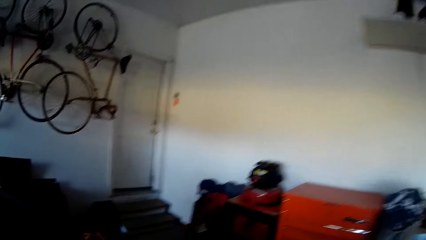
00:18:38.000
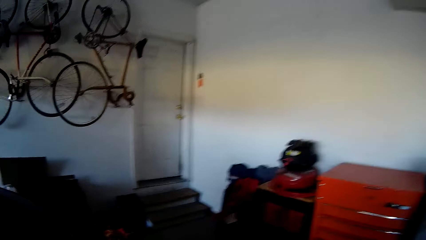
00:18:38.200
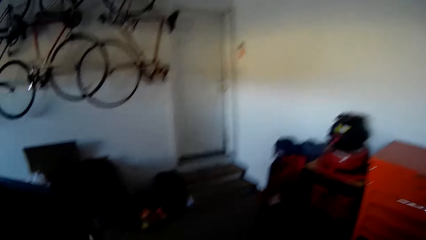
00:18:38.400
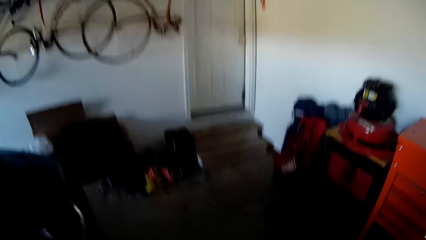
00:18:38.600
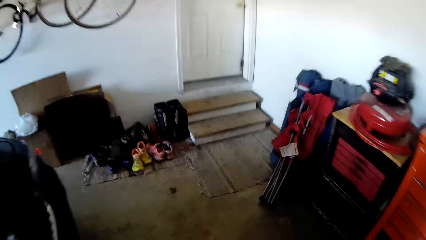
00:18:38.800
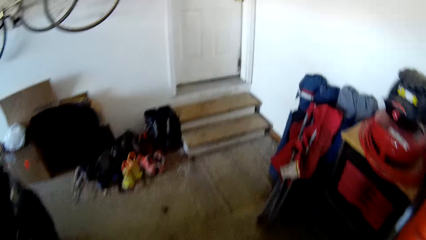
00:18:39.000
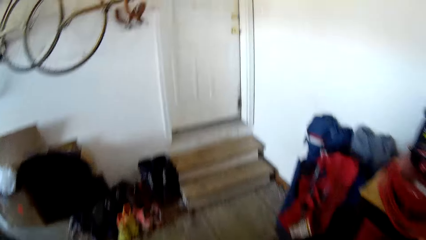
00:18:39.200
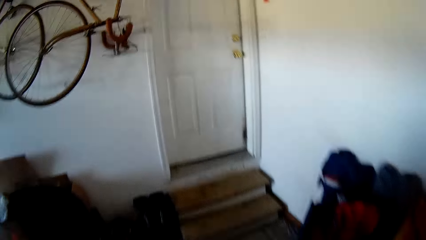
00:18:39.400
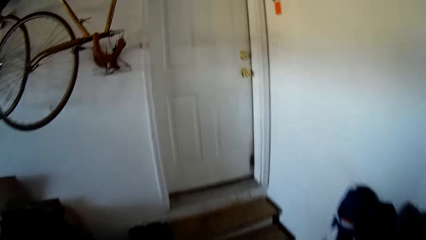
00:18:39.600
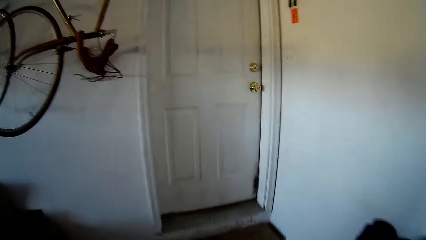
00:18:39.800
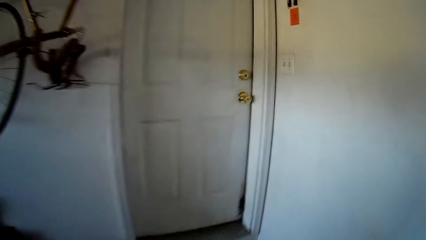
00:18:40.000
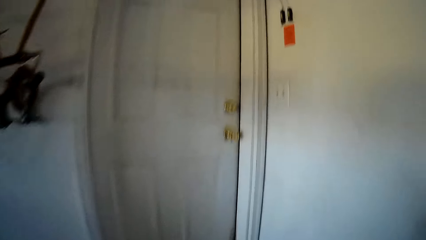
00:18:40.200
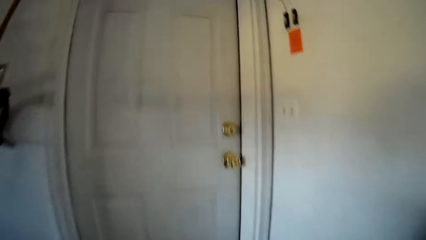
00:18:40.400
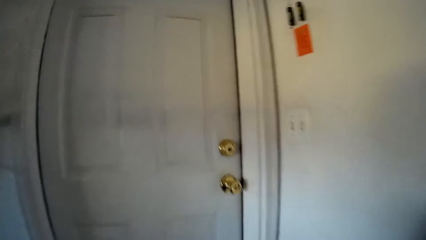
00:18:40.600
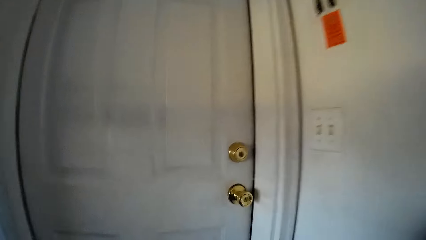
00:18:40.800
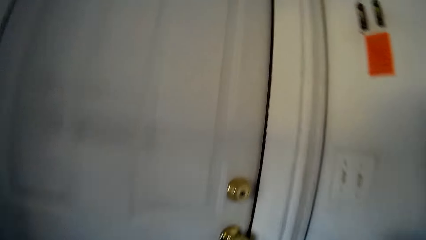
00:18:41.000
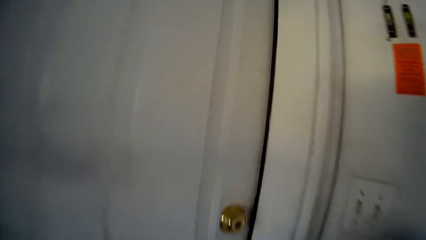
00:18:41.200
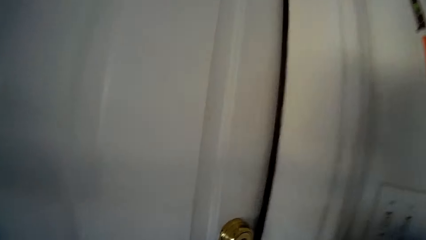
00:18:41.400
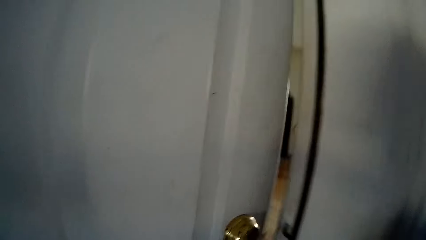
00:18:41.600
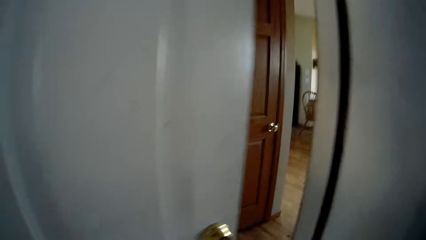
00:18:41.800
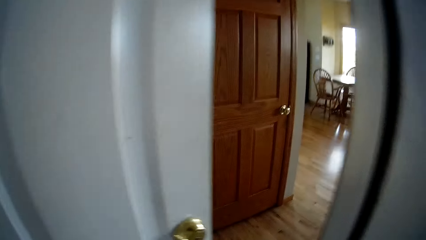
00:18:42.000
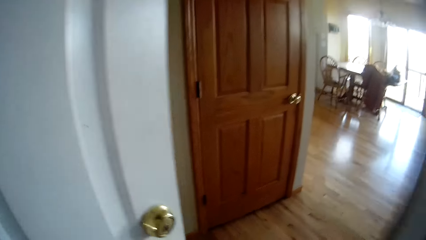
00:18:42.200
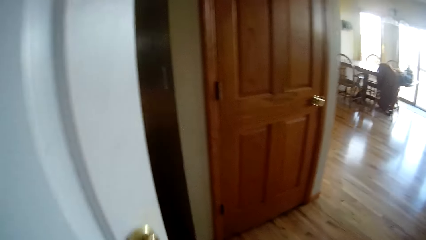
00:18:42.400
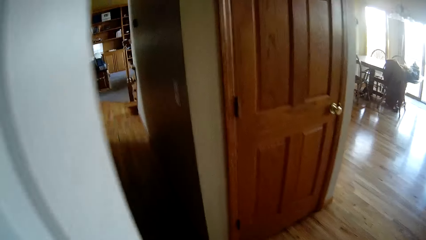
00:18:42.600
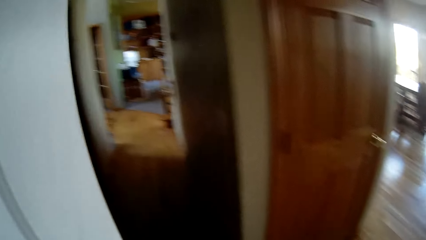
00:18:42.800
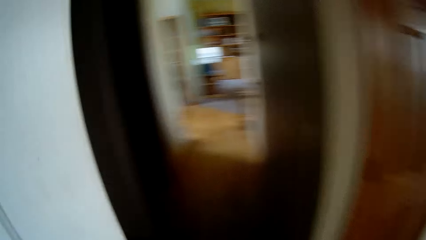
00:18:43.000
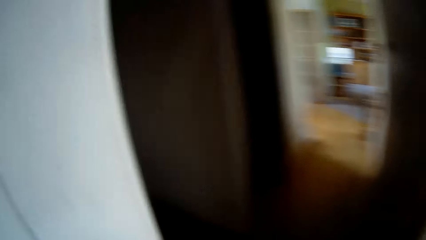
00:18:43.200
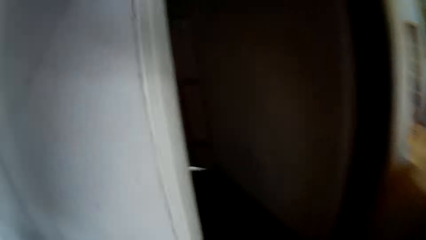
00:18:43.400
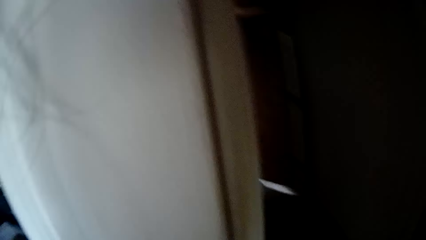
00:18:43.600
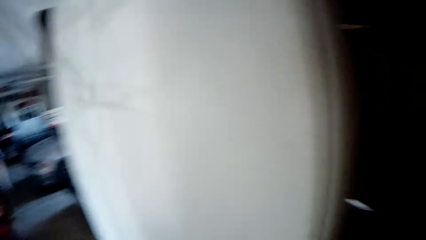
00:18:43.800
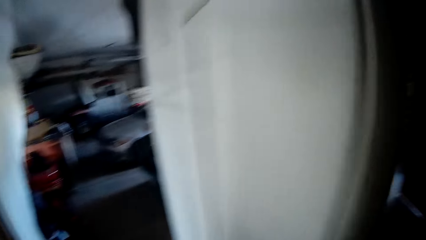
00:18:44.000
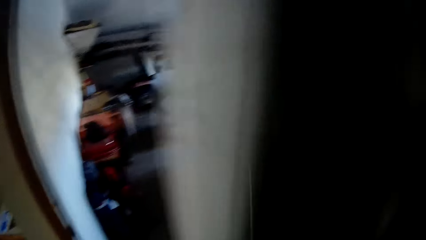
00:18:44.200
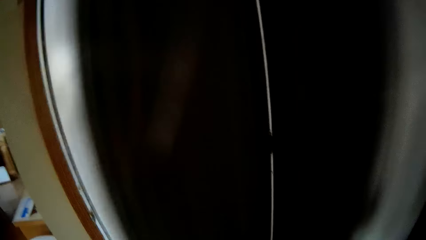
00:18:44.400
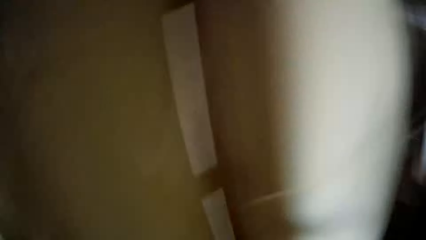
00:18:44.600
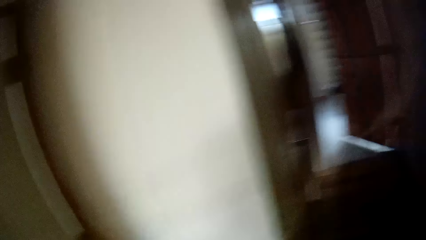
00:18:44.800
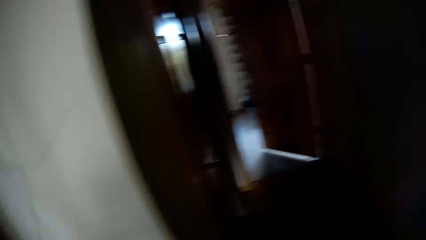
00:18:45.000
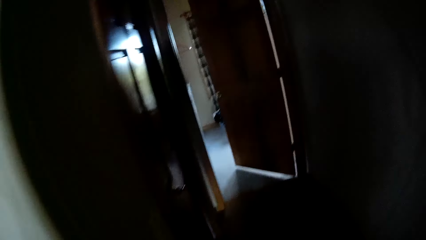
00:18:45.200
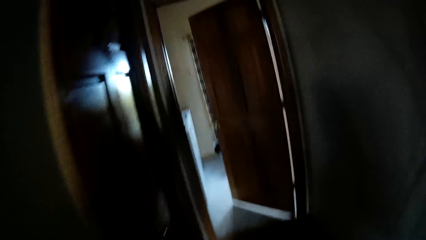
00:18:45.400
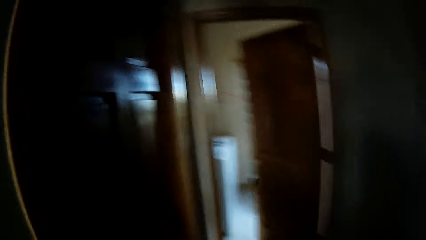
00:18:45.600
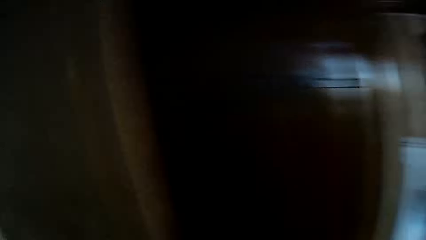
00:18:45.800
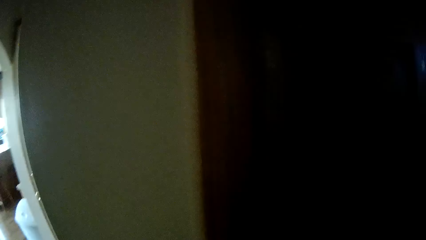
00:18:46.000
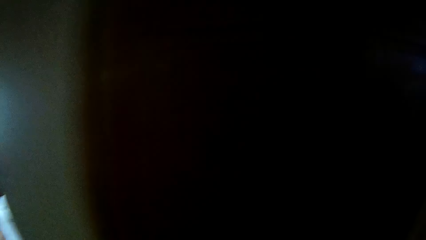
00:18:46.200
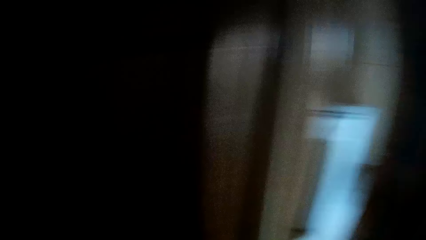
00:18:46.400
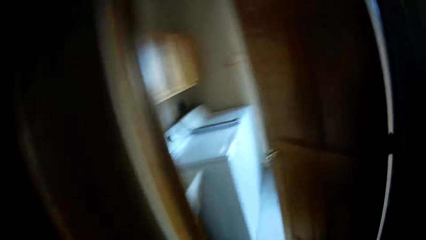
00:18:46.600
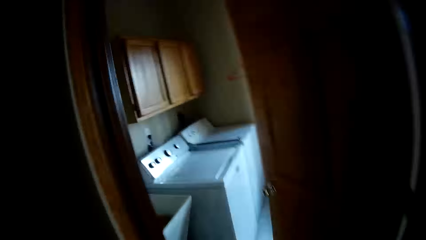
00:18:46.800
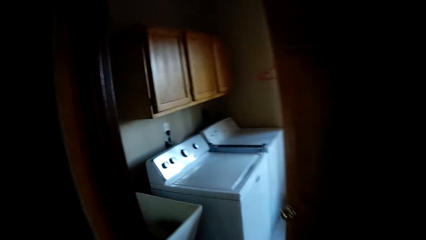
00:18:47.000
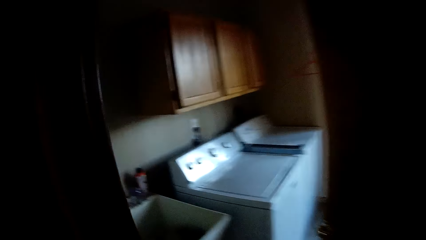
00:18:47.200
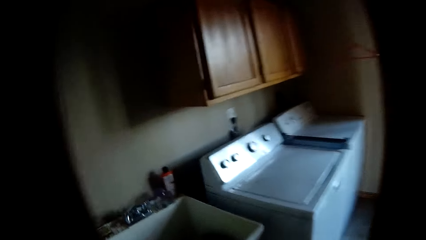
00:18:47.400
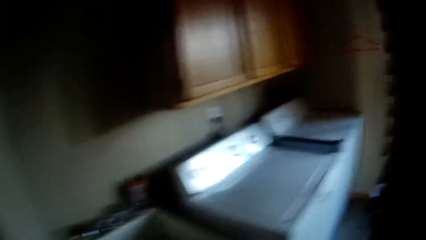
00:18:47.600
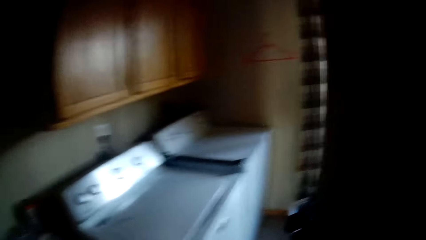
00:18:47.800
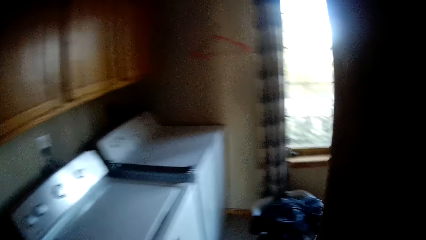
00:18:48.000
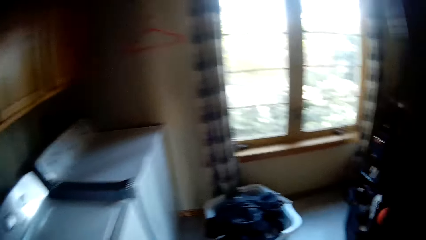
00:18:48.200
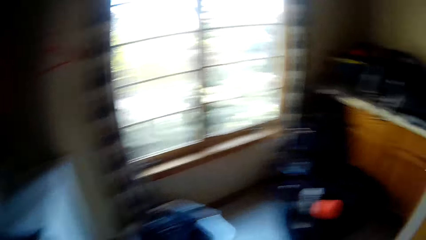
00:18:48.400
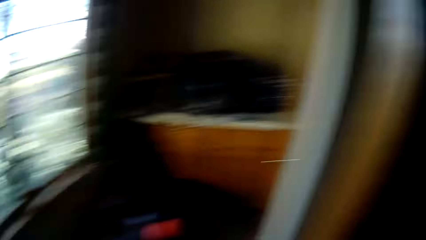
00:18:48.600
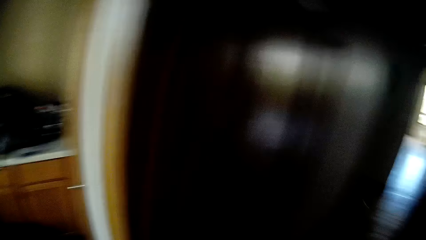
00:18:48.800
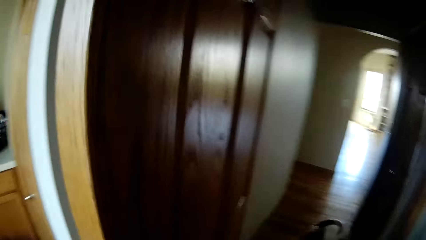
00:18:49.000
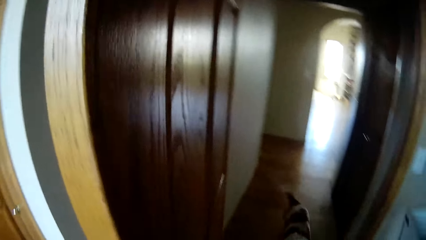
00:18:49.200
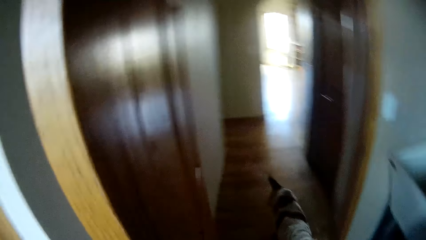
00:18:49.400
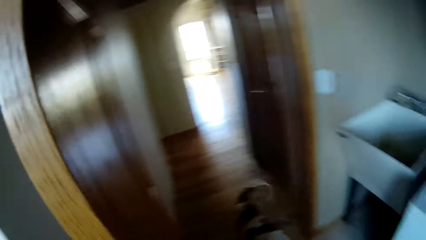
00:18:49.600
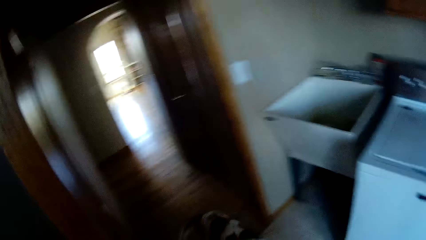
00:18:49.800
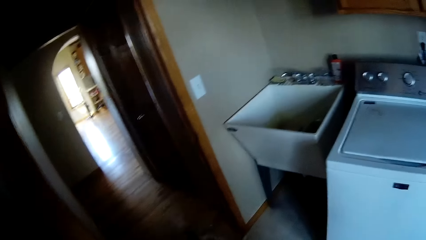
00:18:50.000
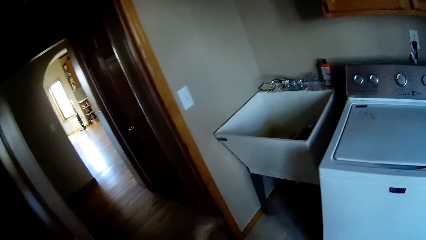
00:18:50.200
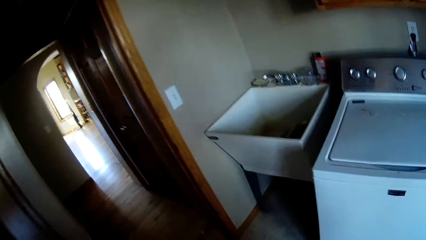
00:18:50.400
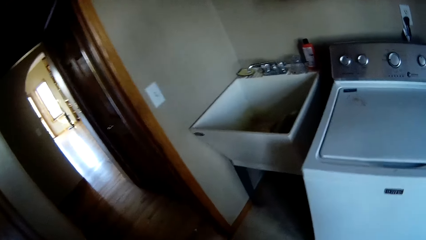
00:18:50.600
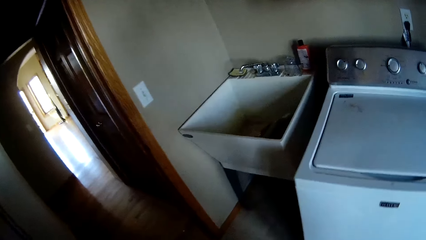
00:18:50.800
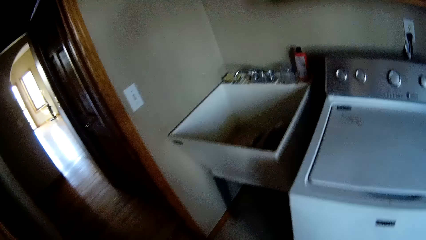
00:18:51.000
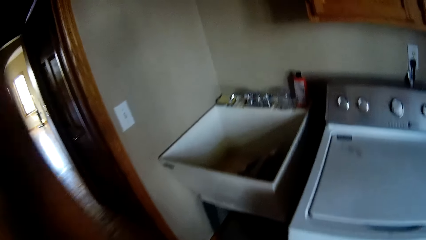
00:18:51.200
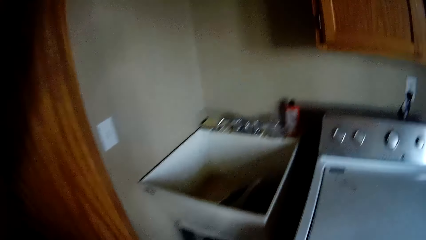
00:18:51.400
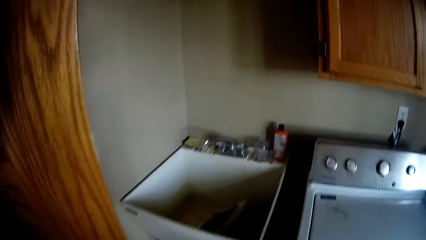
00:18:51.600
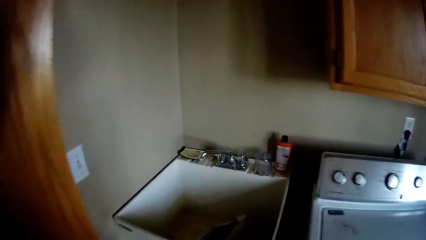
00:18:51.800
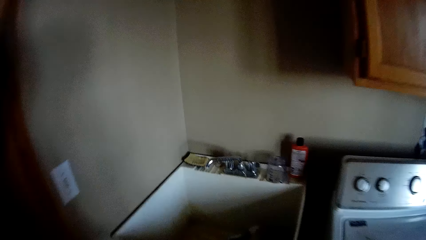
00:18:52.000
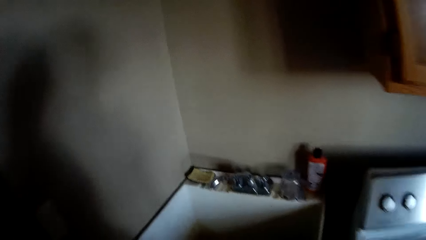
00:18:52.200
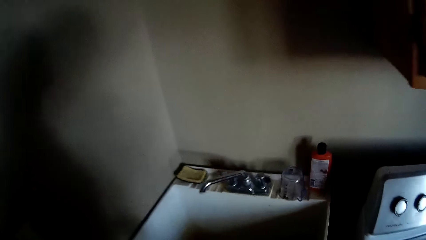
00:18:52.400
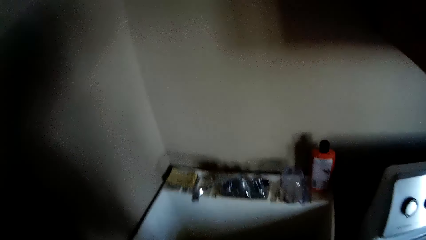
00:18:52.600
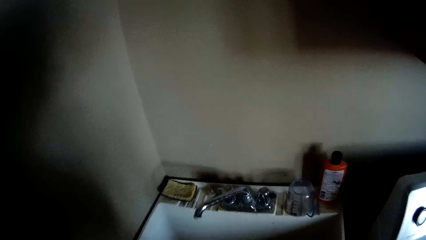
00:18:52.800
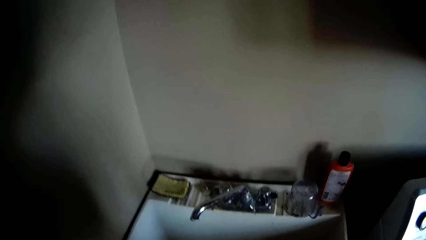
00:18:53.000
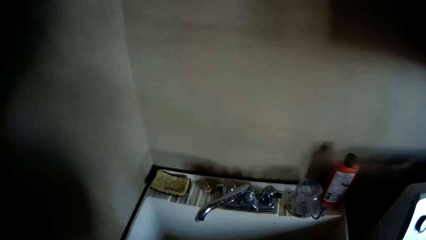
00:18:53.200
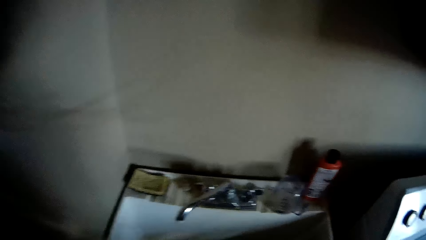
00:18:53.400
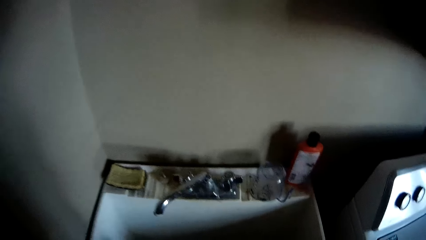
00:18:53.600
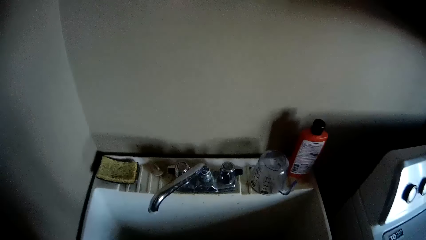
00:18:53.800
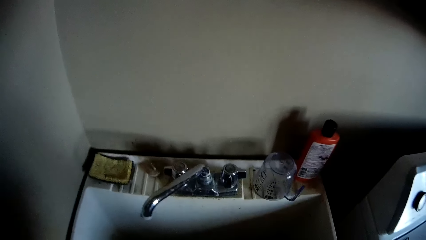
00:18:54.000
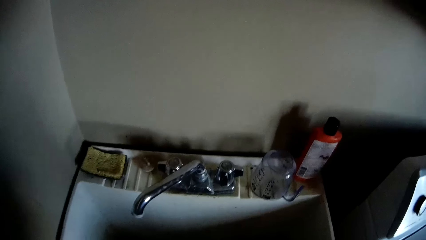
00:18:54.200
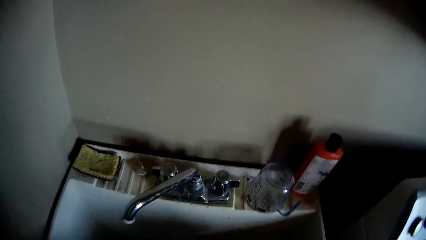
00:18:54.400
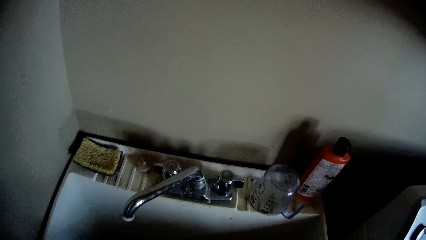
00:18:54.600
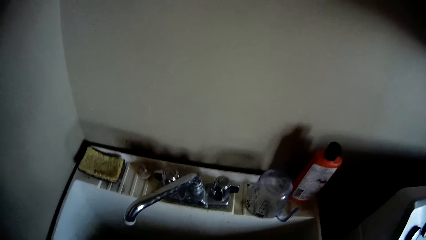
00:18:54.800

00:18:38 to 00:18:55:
The camera wearer walks in the garage. She opens a door with her left hand. She turns around. She closes the door with her left hand. She talks with a dog. She walks in the house. She walks towards the laundry room. She opens a door. The dog walks into the laundry room. The camera wearer turns around. She talks with the dog. She closes the door of the laundry room with her left hand.
